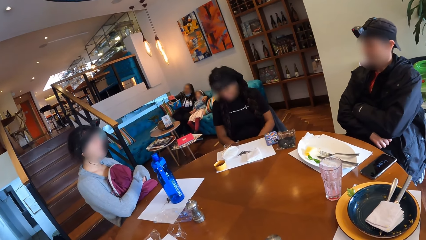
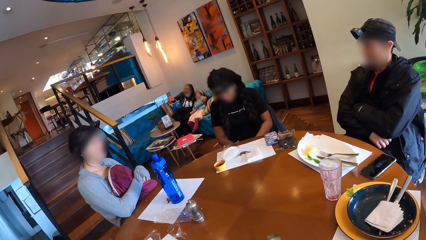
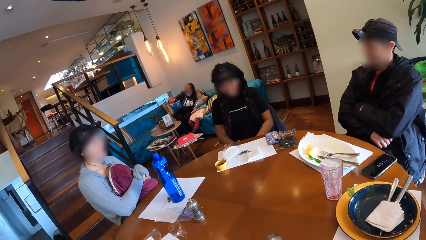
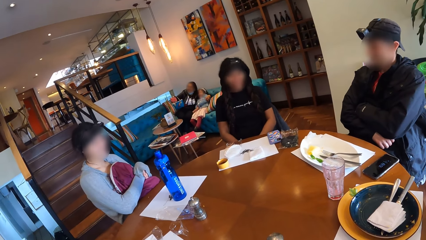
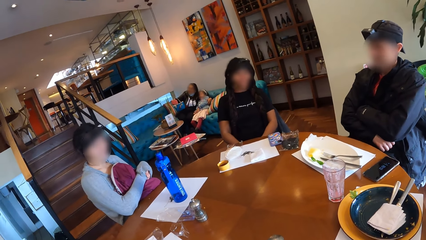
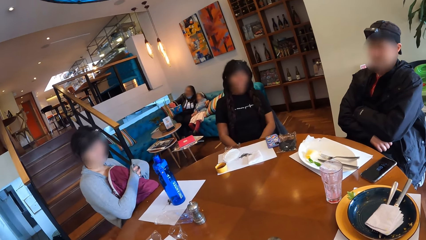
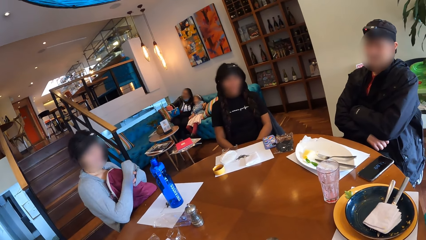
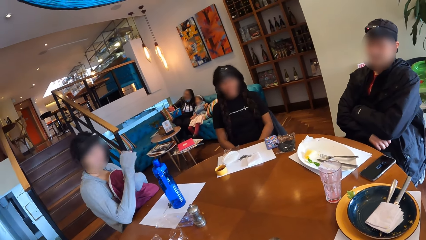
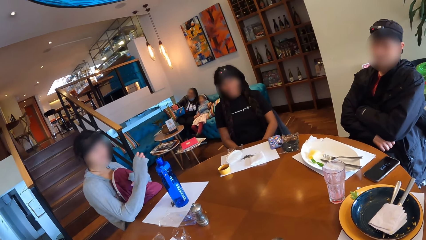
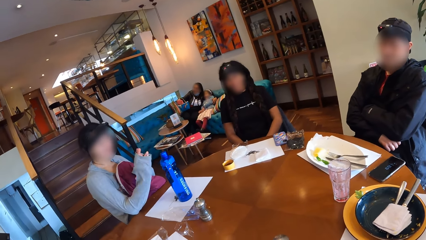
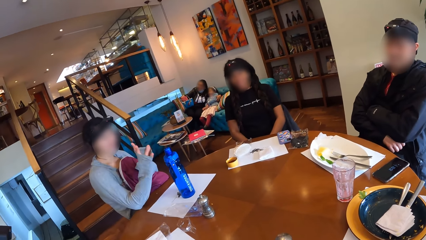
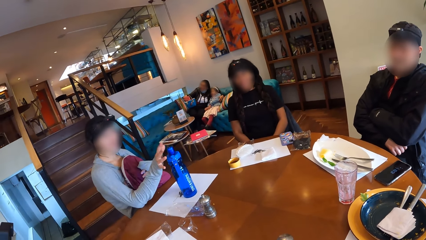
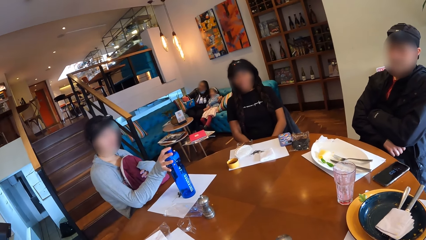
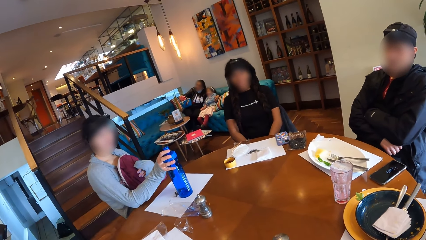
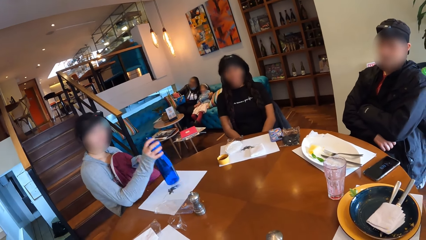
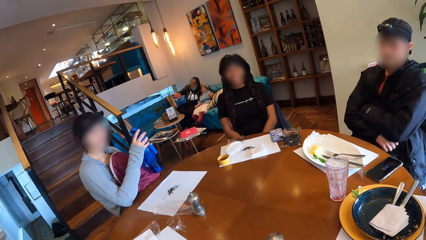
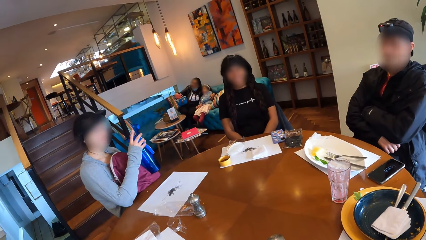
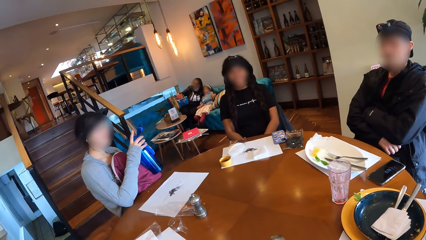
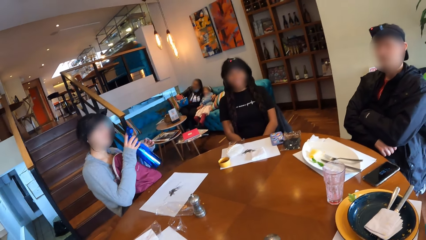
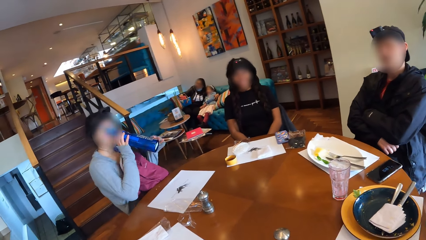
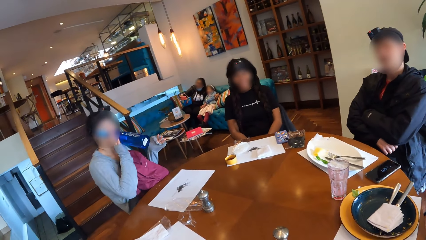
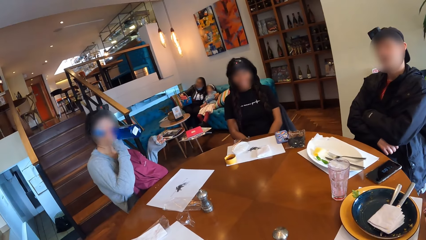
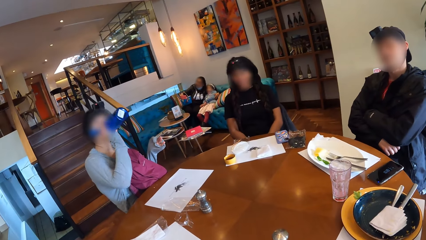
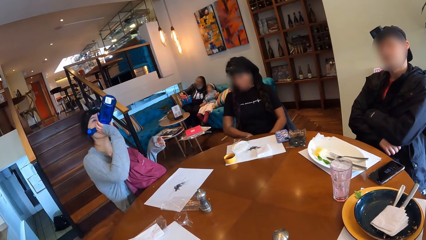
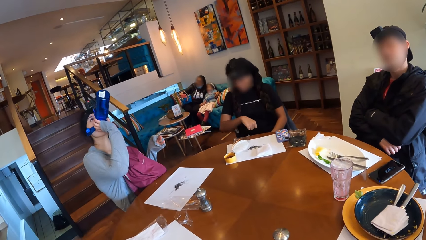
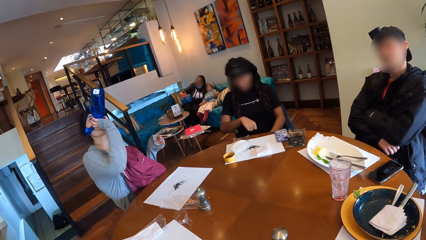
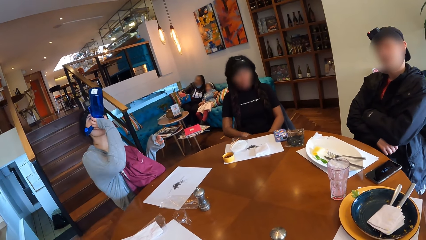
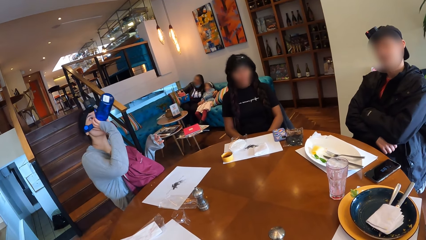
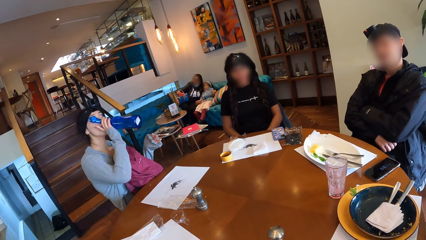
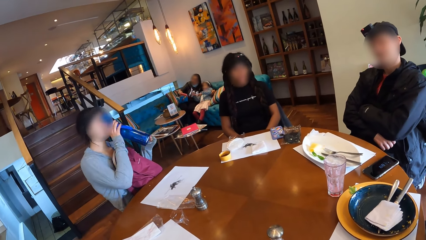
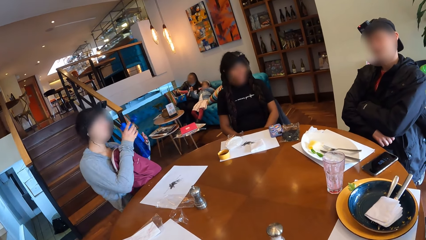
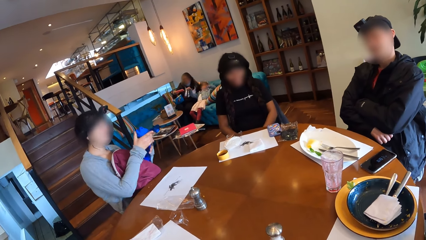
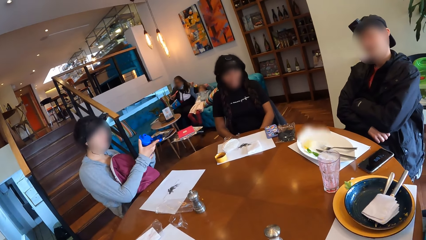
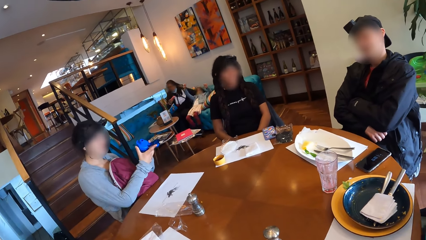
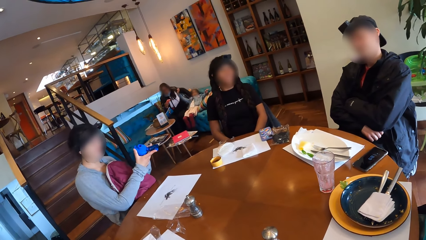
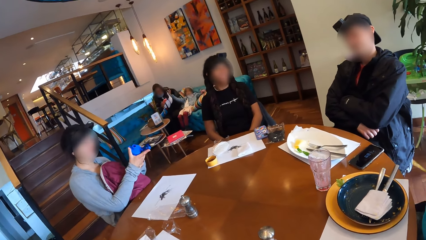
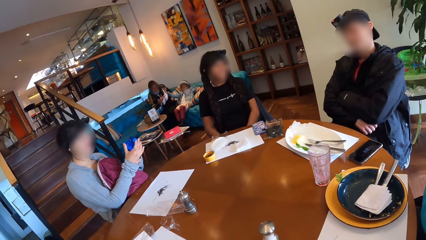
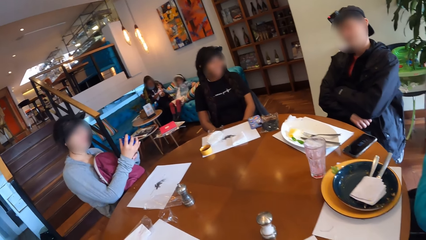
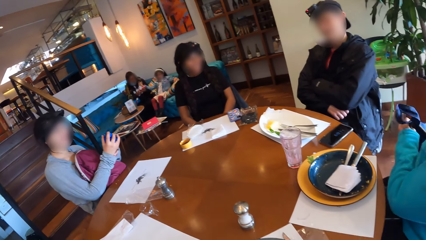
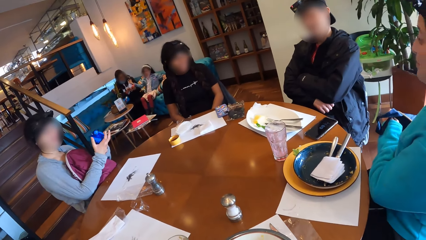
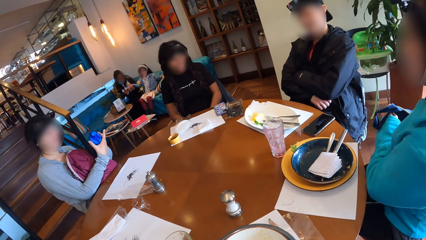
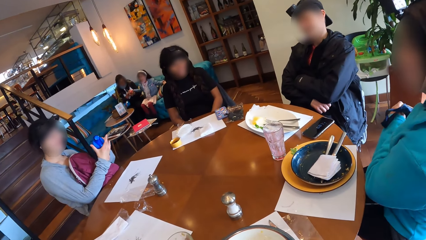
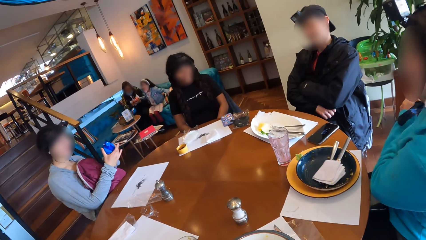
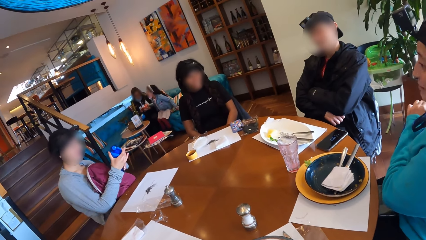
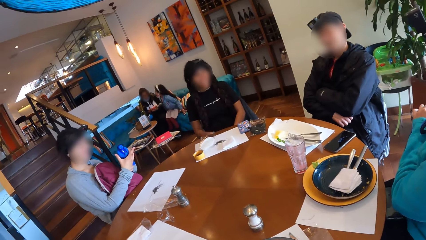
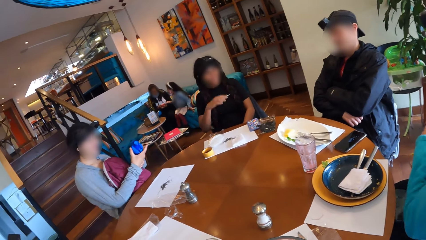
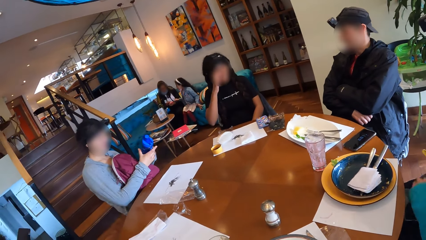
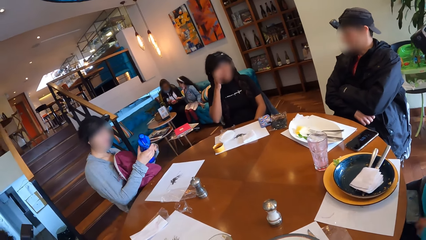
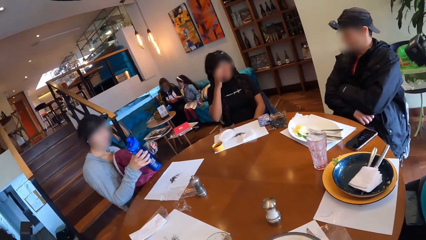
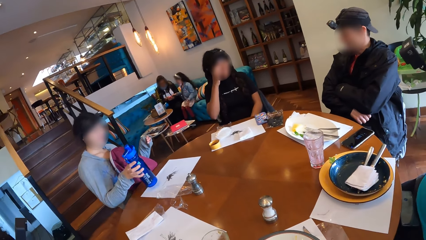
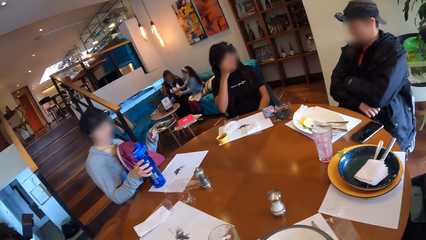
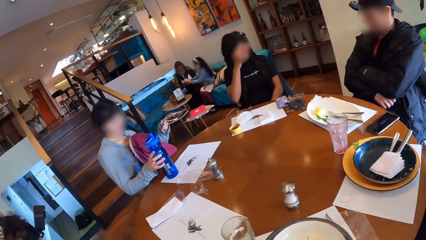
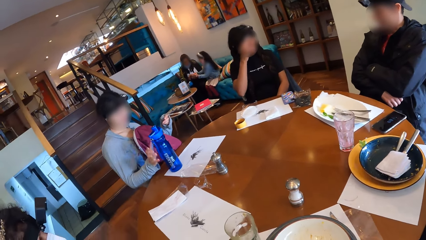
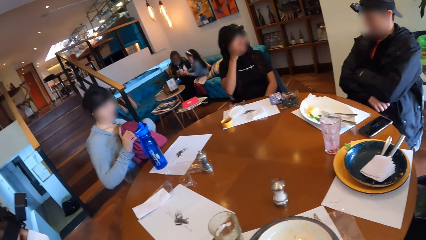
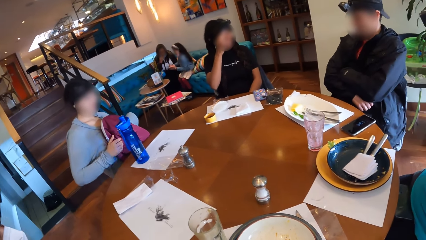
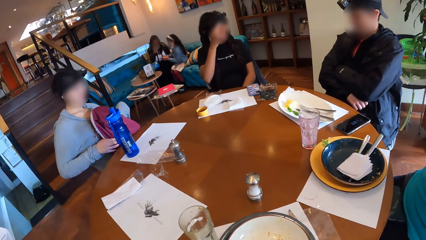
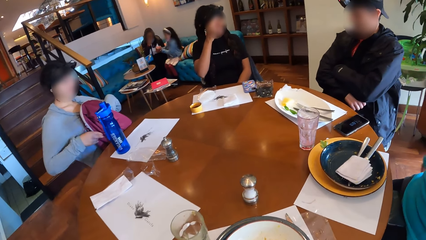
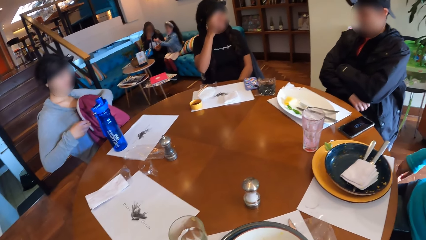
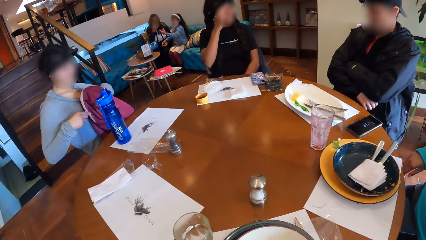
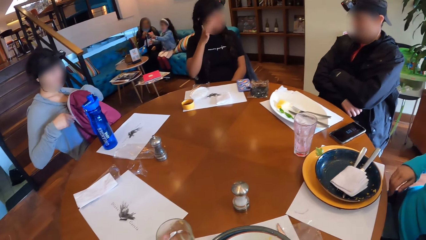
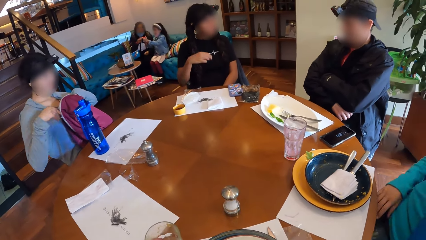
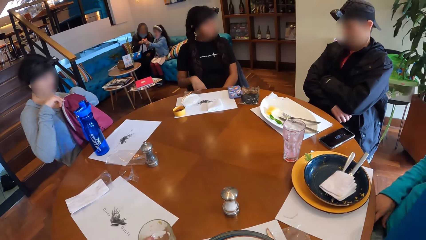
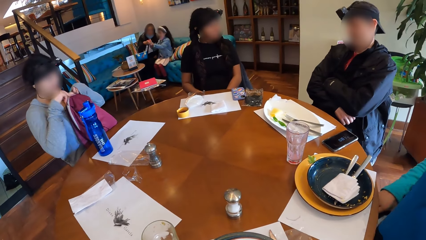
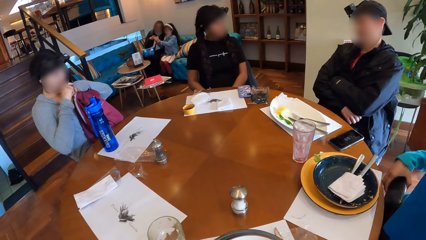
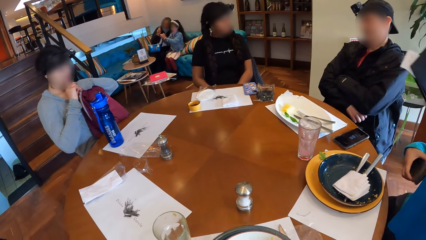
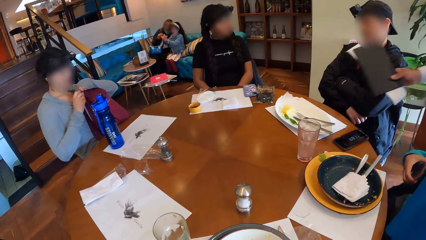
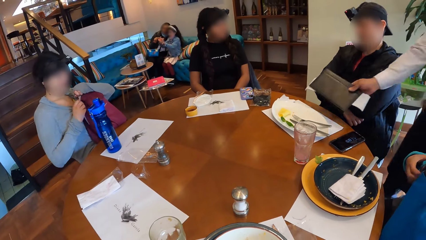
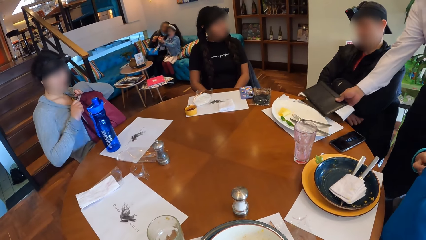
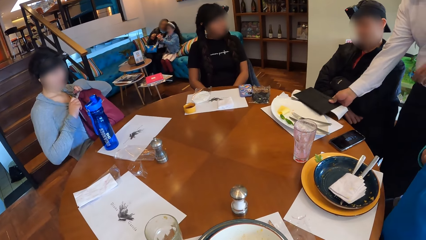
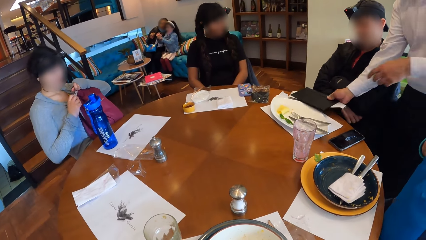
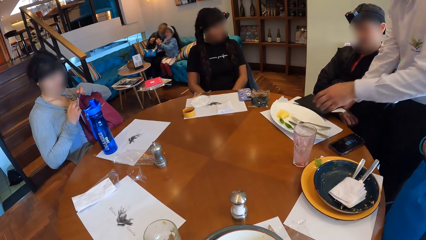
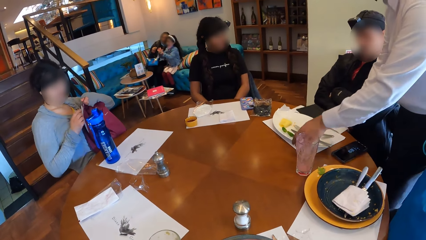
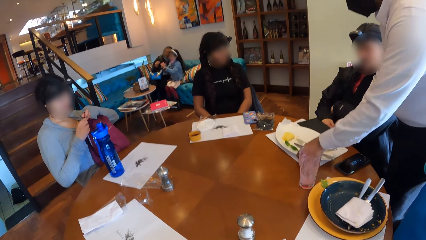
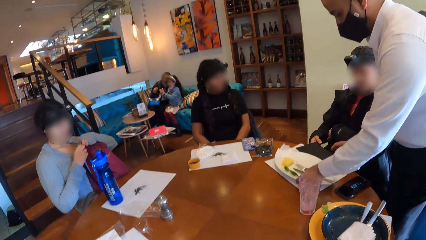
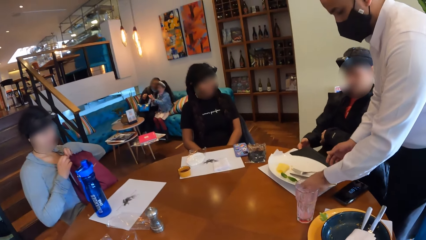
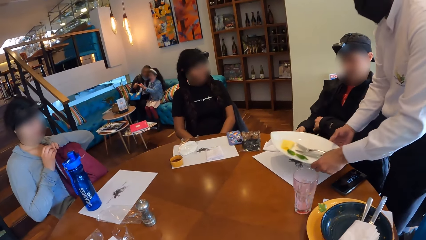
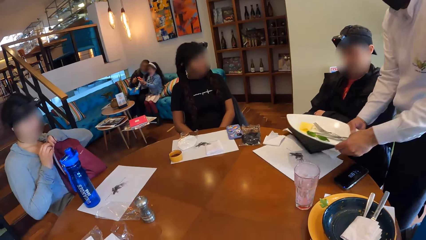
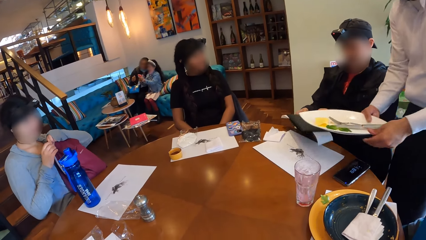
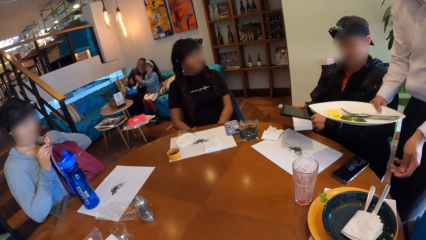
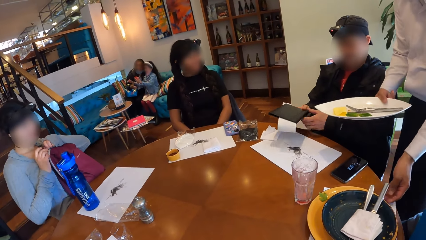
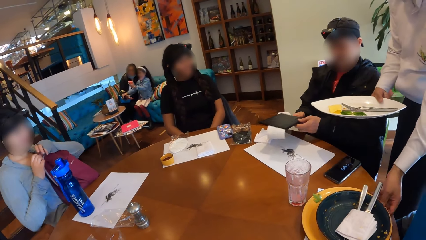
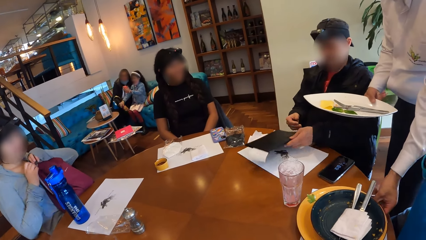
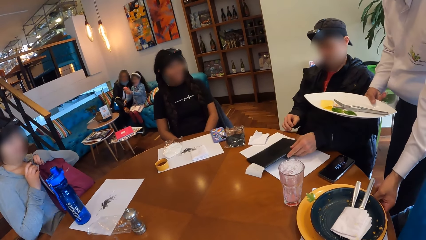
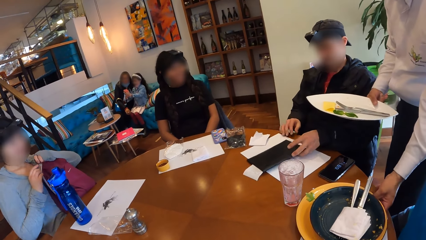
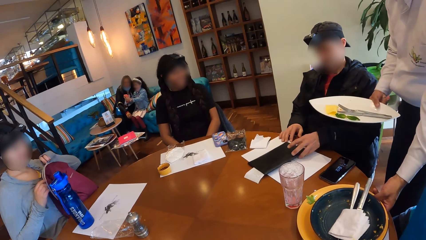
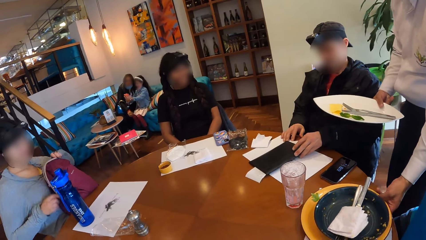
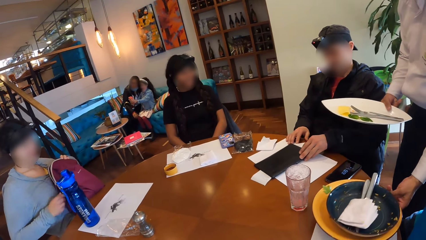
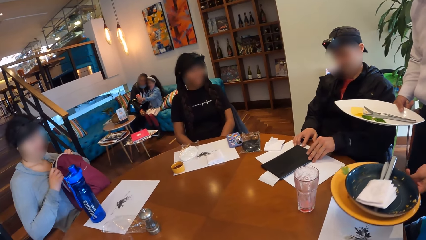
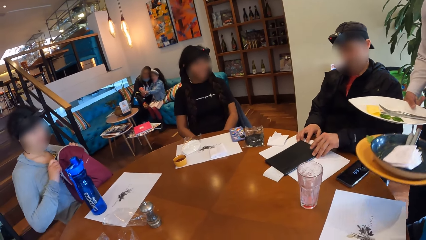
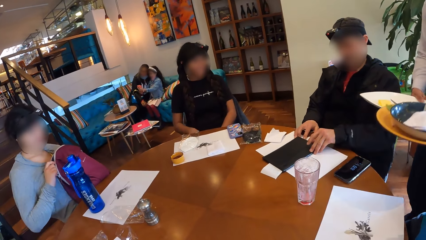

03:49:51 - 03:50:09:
A woman picks a bottle of water from the table with her right hand. The woman drinks from the bottle of water in her right hand. The woman closes the bottle of water with her hands. Another woman touches her face with her right hand. The first woman drops the bottle of water on the table with her right hand. The first woman opens her backpack with her hands. A waiter drops a bill book in front of a man at the table. The waiter clears the plates on the table with his hands. The man takes the bill book from the table with his hands and drops the bill book on the table with his right hand.
